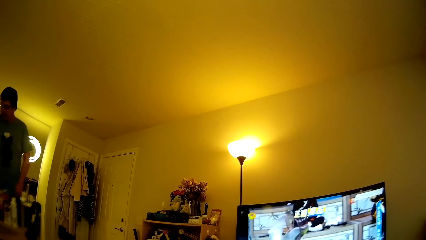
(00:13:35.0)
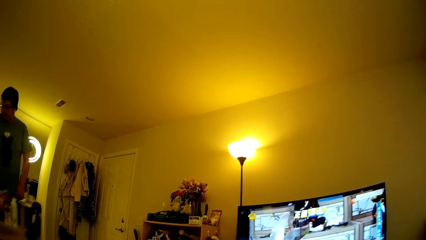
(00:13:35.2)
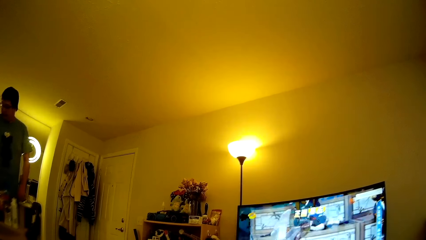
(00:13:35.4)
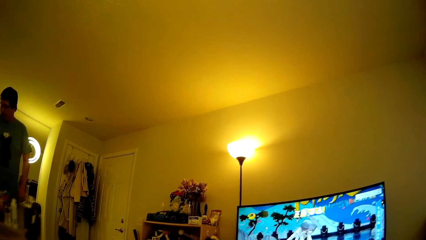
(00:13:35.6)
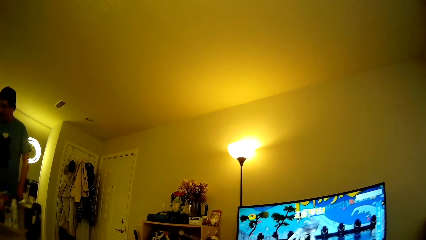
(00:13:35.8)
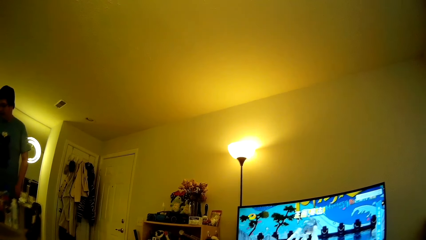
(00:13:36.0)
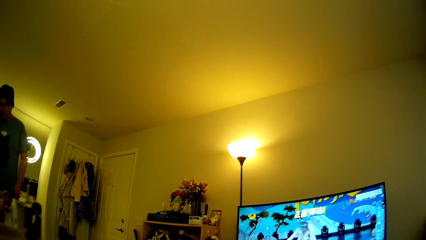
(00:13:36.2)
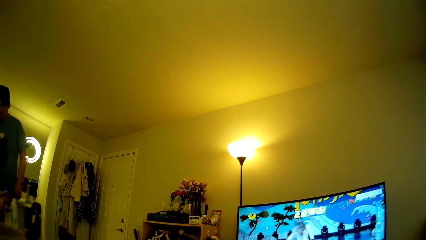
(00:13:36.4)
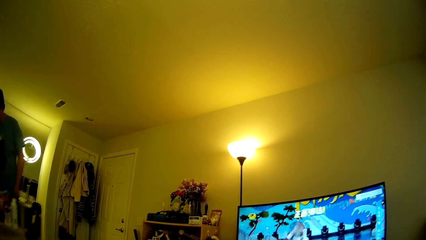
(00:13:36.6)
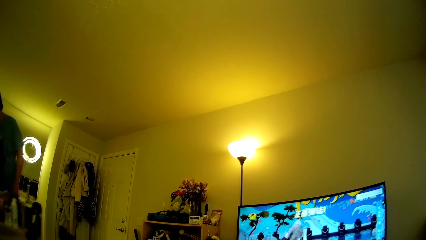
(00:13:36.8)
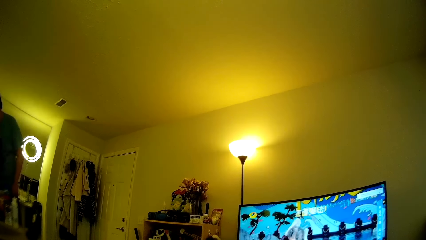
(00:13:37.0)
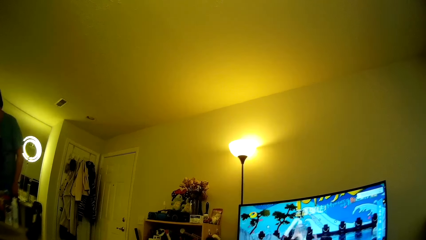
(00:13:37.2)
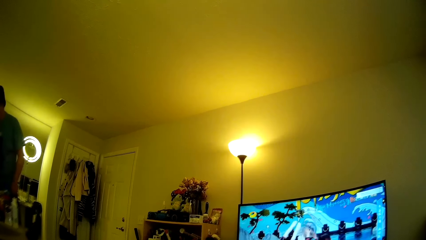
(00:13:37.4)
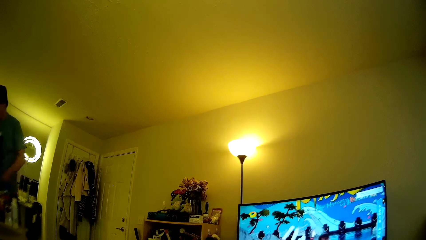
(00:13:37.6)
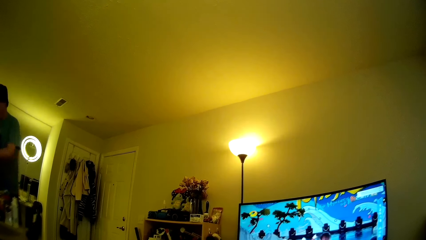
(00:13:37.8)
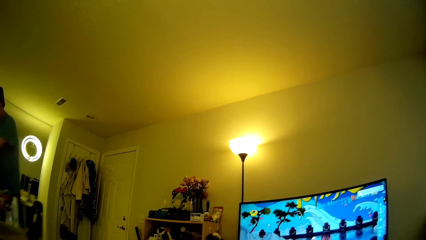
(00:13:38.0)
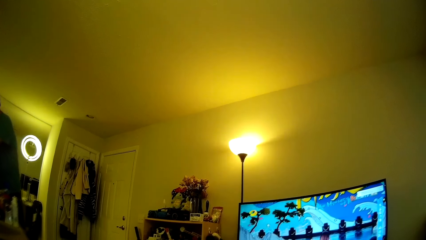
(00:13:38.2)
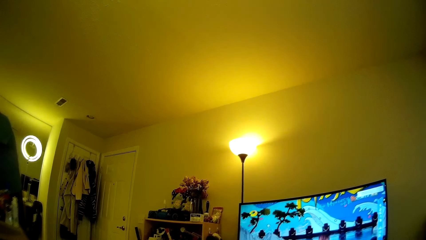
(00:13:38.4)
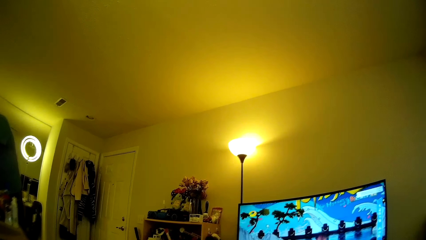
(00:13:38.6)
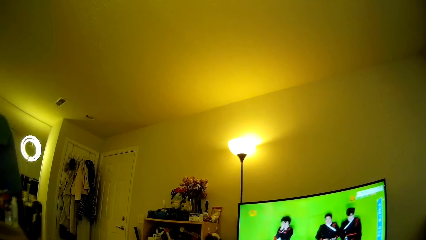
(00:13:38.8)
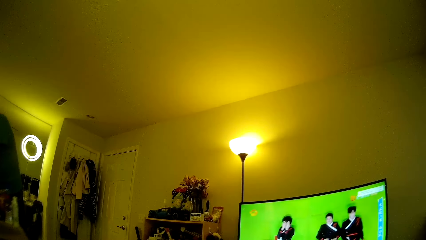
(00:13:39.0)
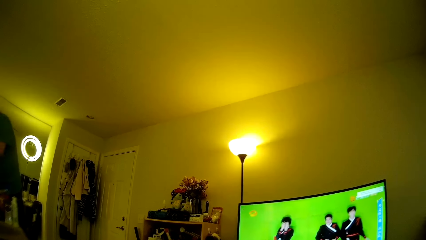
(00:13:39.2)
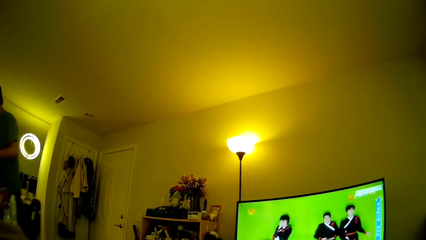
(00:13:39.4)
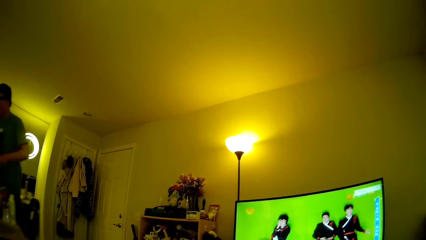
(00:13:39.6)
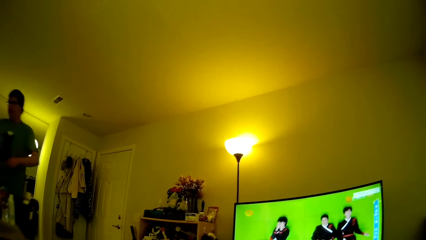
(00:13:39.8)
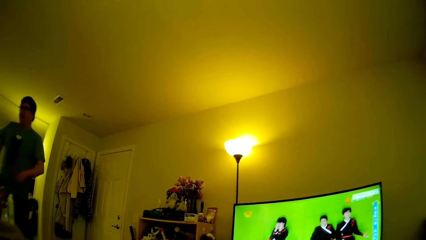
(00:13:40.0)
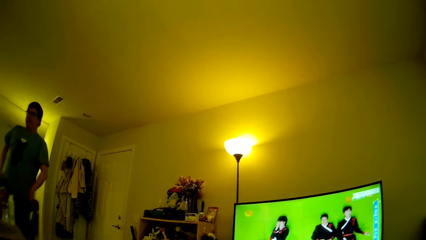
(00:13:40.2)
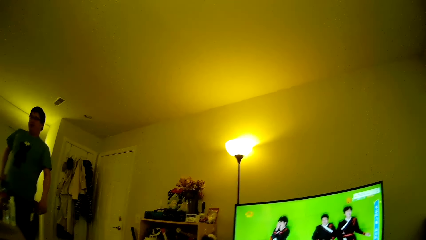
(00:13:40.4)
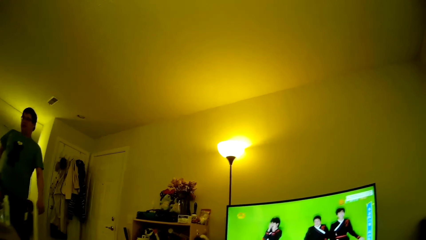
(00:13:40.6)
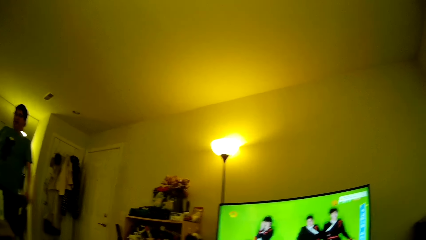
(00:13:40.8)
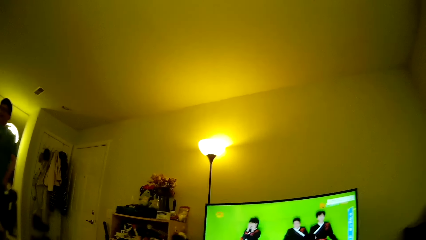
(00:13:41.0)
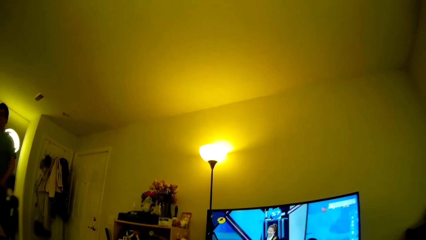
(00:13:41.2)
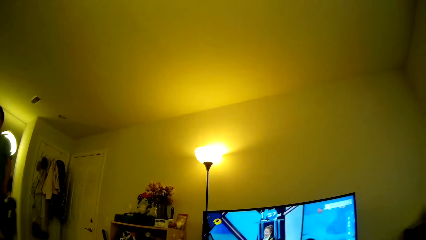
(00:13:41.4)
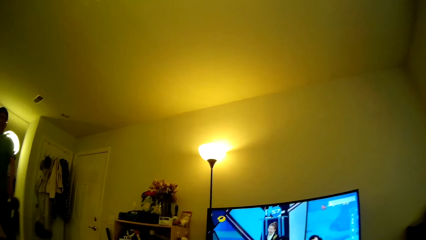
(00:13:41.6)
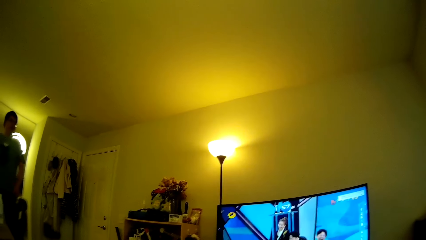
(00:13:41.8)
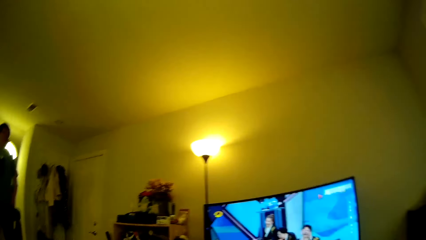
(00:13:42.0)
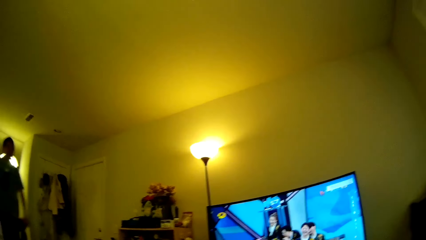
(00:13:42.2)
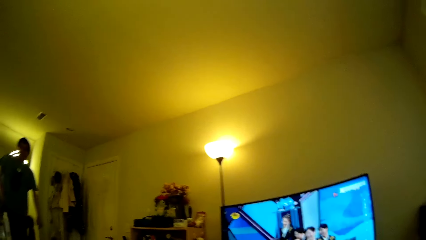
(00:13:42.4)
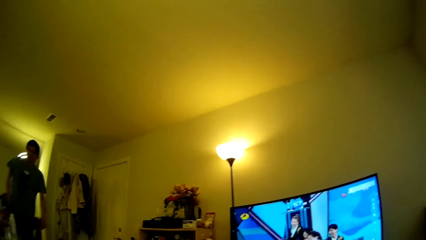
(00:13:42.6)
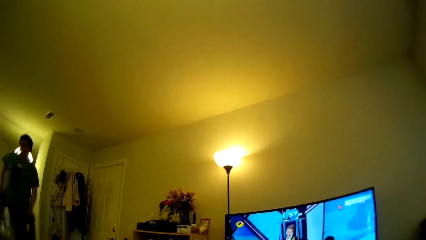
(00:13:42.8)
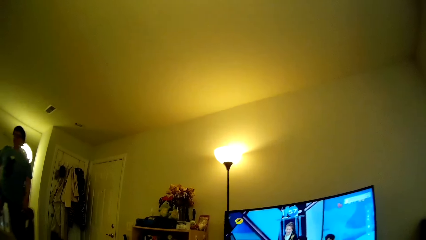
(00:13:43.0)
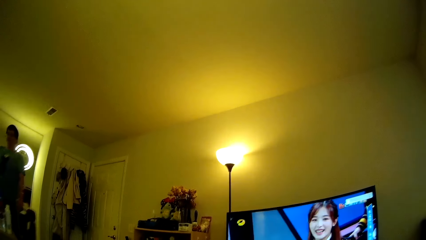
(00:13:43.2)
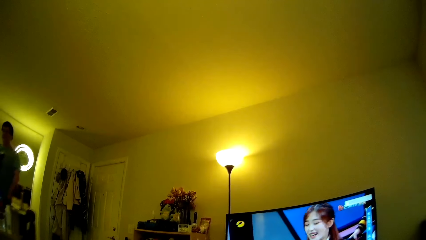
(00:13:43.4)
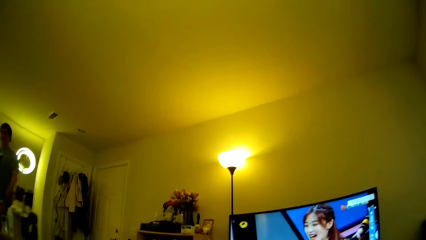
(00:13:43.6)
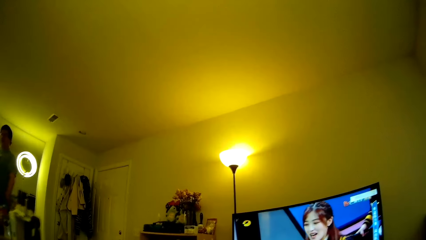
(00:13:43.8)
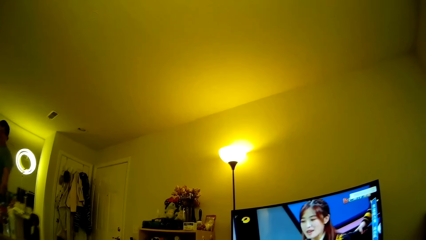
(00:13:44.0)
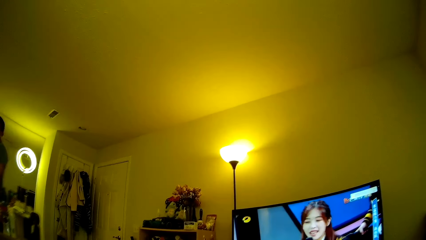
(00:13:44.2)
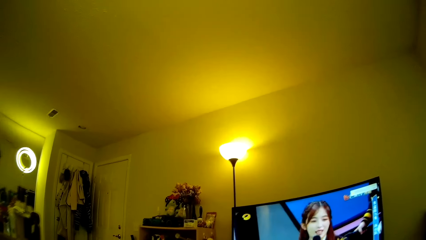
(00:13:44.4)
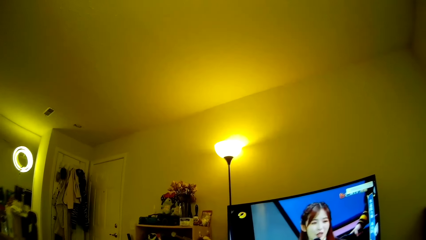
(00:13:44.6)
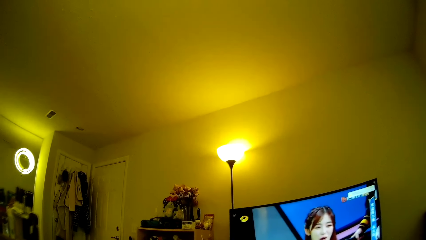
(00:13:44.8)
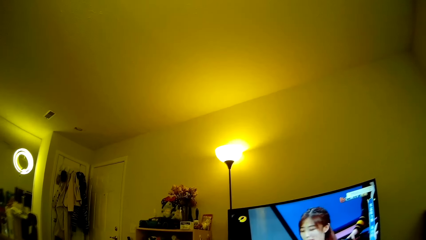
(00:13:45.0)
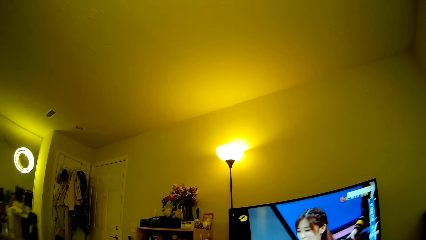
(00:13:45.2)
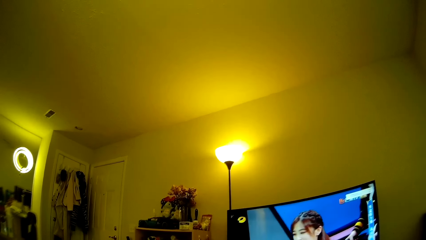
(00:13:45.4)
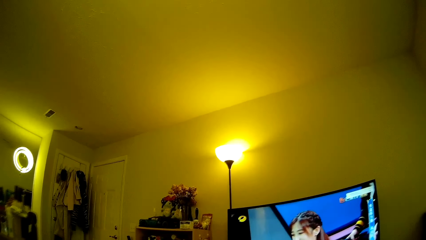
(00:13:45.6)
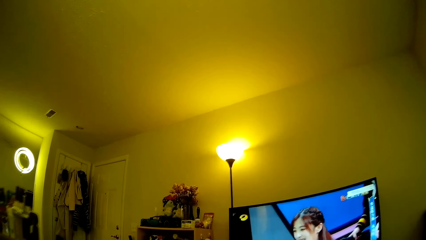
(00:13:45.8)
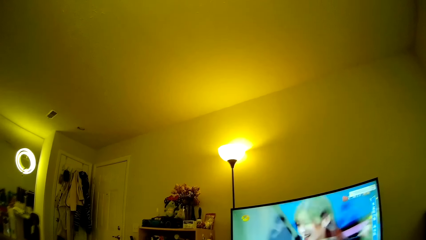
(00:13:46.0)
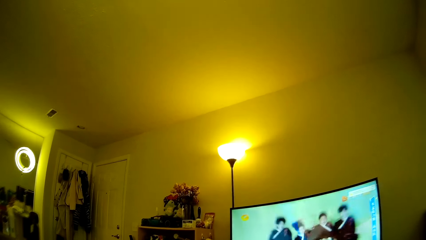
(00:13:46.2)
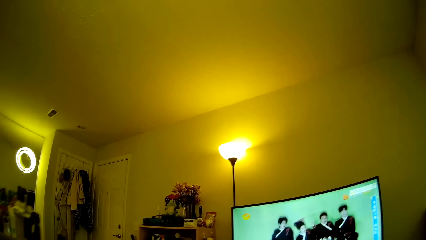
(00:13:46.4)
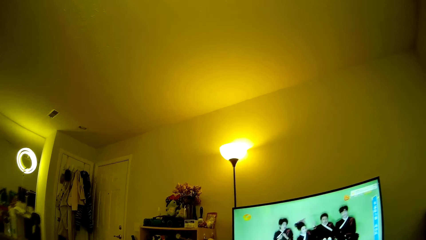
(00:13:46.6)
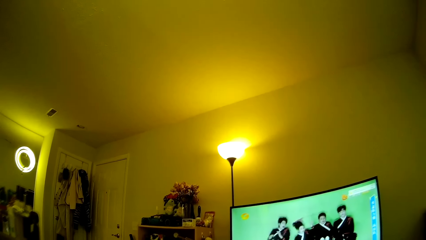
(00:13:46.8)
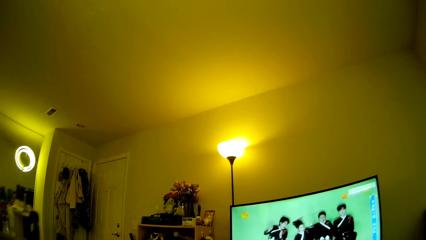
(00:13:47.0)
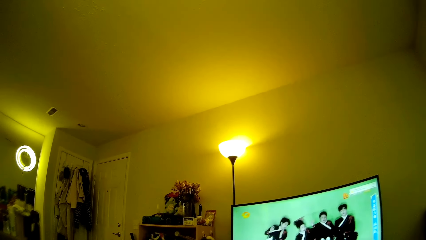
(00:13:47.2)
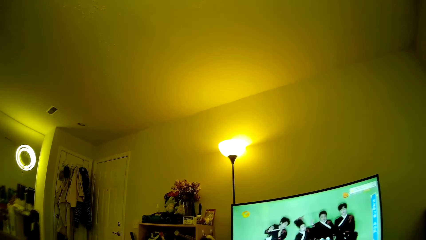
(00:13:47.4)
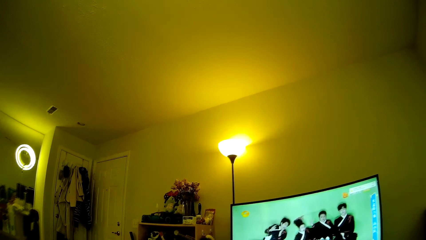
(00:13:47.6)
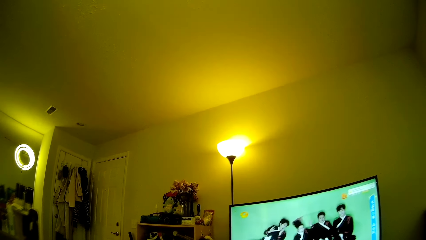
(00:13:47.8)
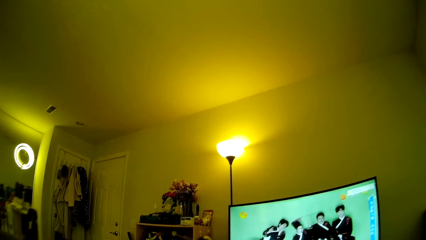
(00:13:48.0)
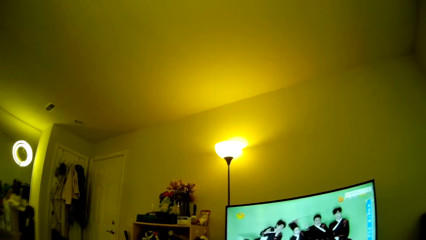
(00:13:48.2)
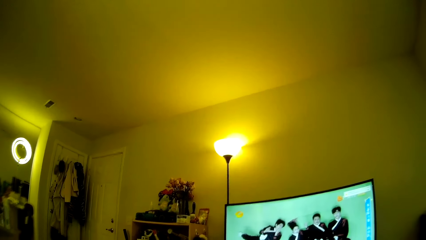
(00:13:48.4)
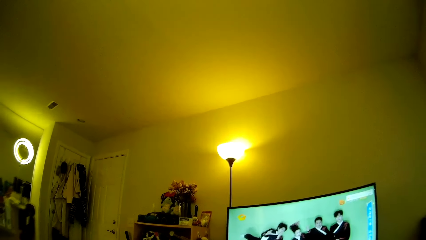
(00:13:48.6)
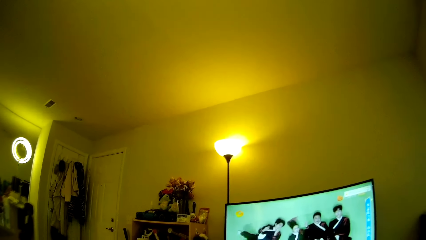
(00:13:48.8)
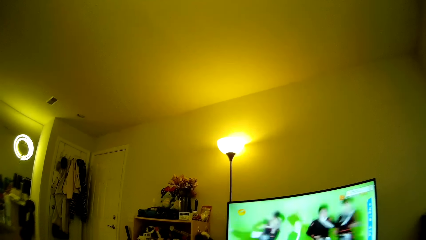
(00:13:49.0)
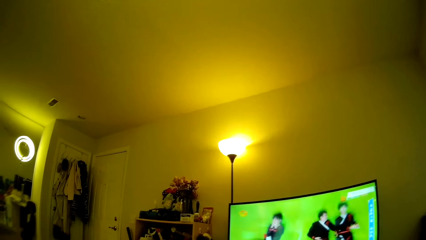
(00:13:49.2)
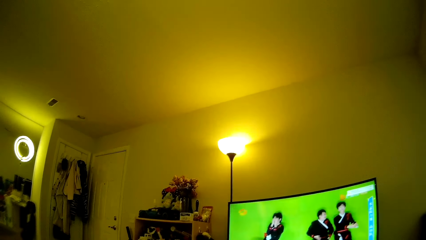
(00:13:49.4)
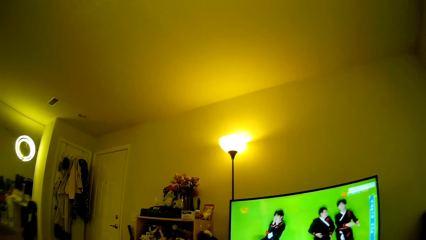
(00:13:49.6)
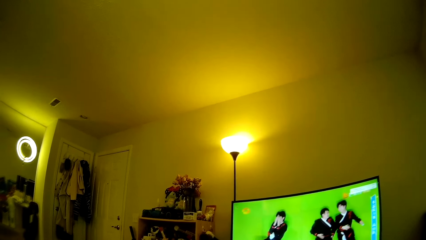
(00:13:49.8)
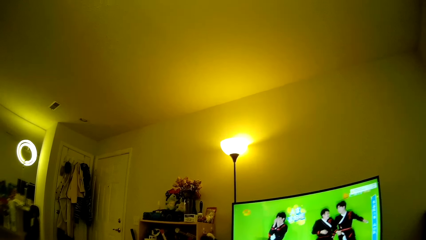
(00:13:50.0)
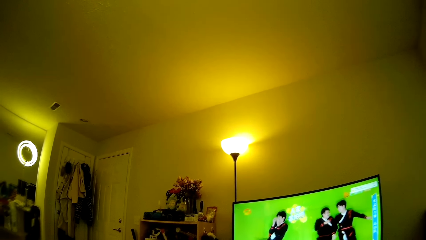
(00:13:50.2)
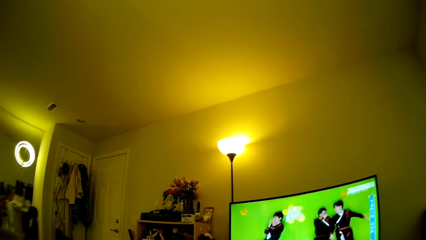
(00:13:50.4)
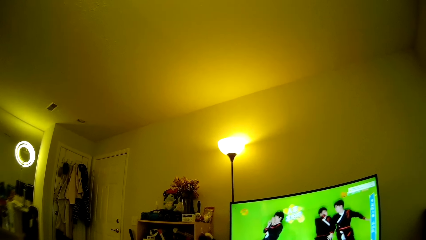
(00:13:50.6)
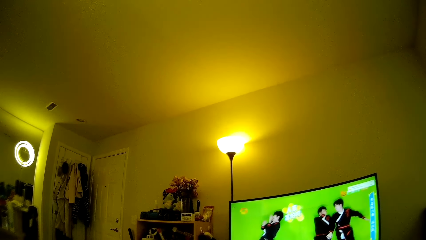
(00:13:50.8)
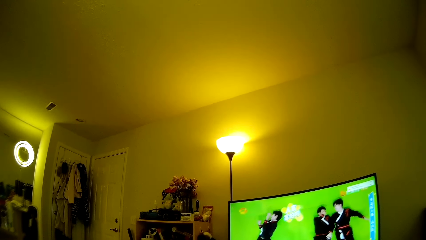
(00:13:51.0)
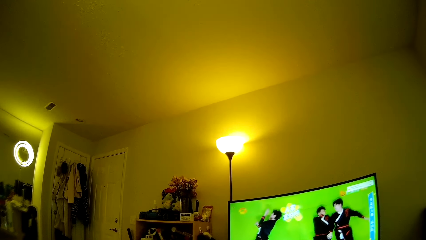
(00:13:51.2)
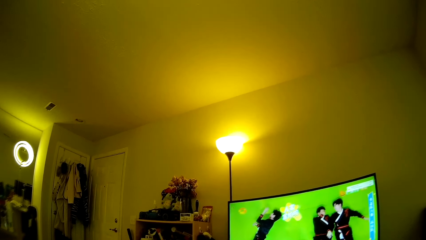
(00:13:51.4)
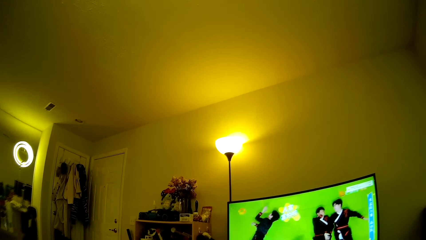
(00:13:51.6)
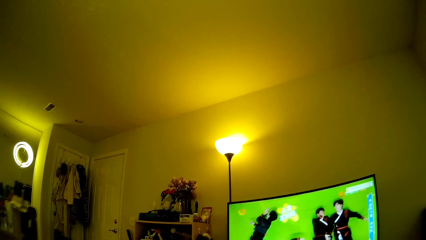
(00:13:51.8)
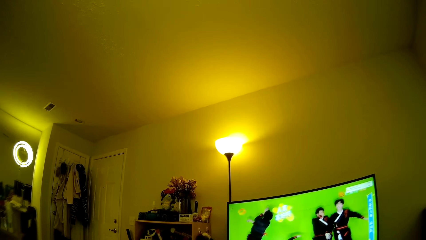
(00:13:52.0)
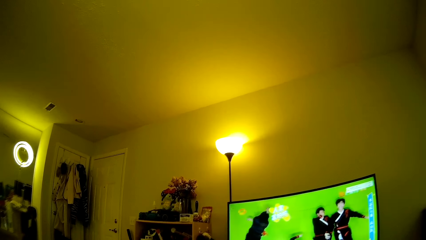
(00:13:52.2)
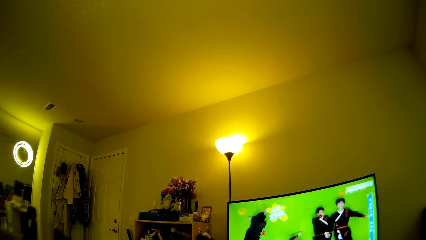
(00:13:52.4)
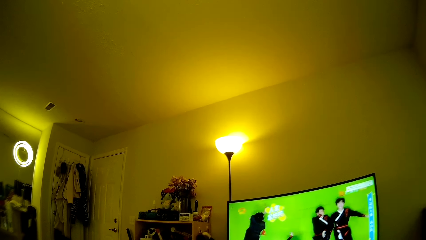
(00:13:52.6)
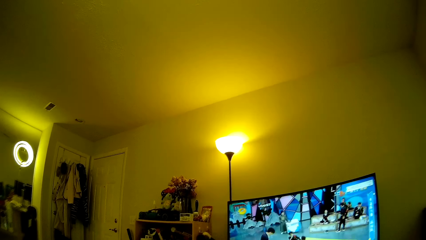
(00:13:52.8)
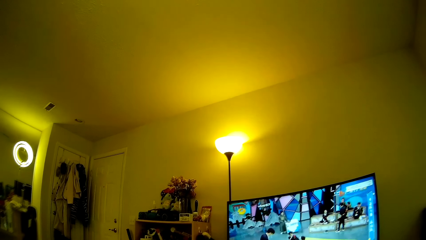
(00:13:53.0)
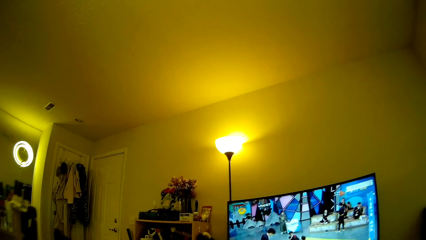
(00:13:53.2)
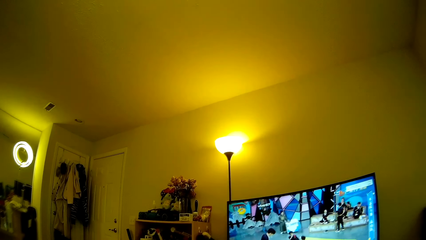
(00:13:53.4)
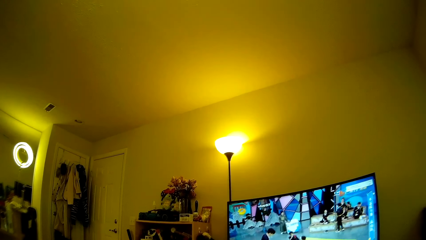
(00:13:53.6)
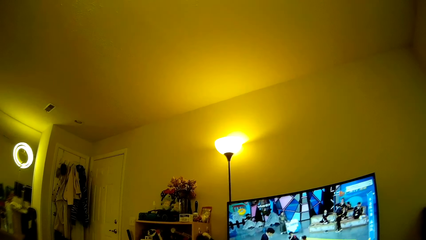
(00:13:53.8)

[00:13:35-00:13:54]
A man bends towards a table. The man adjusts a hand. The man does something. The man walks around. The camera wearer looks at the television. The man walks around in the house.
